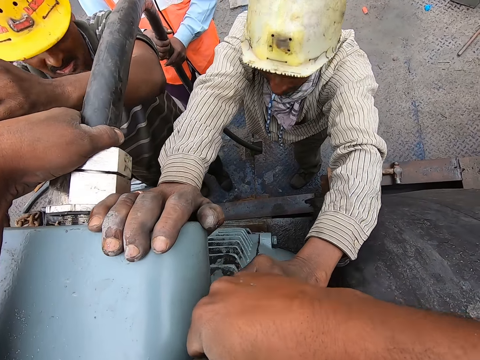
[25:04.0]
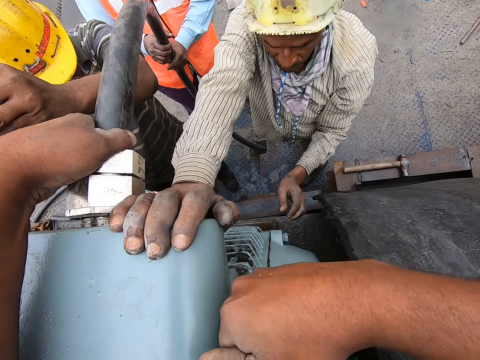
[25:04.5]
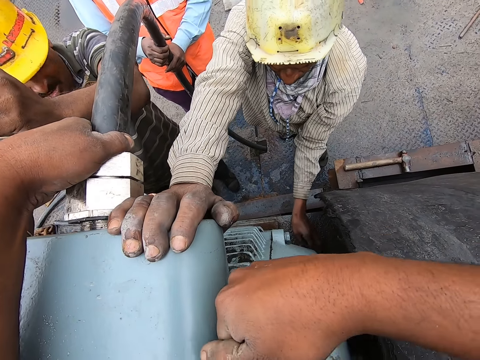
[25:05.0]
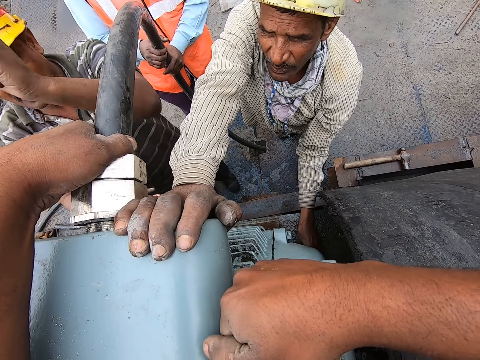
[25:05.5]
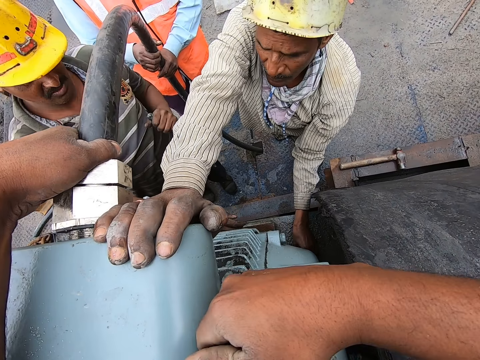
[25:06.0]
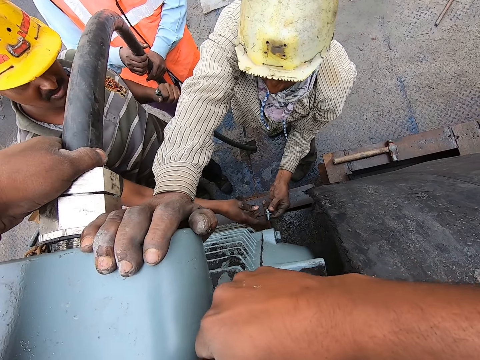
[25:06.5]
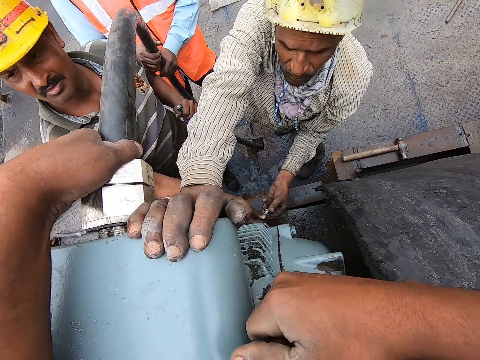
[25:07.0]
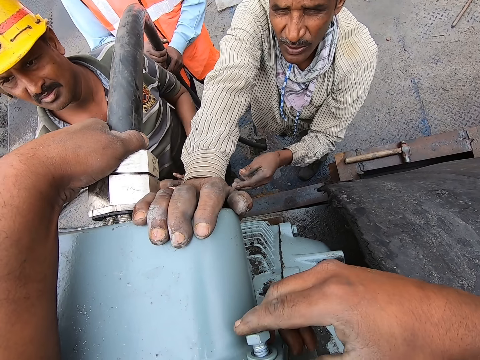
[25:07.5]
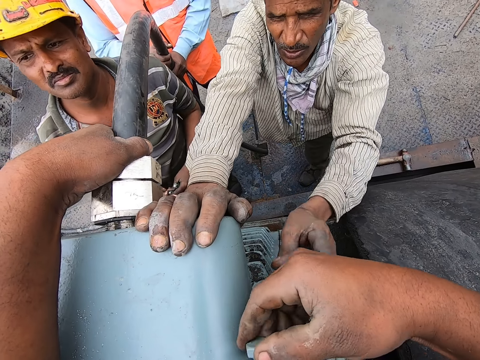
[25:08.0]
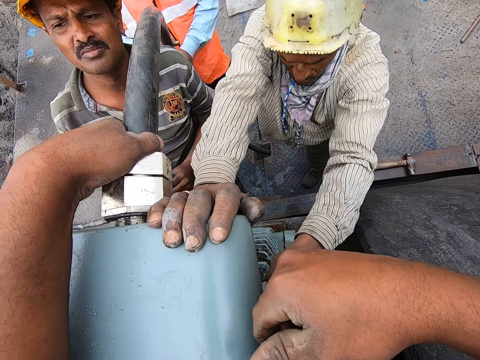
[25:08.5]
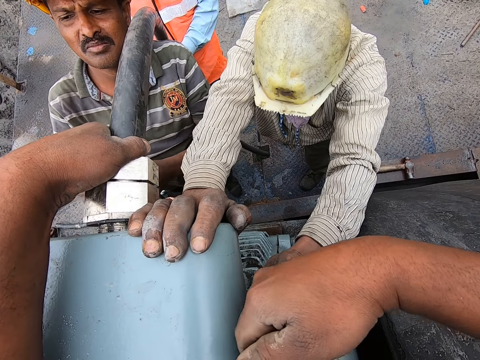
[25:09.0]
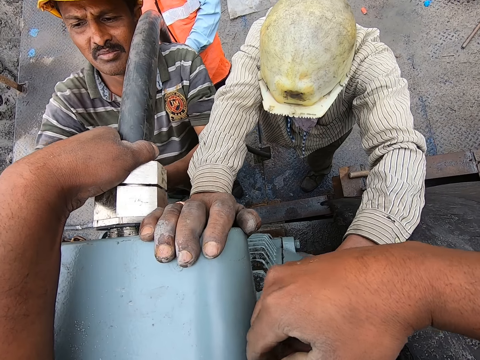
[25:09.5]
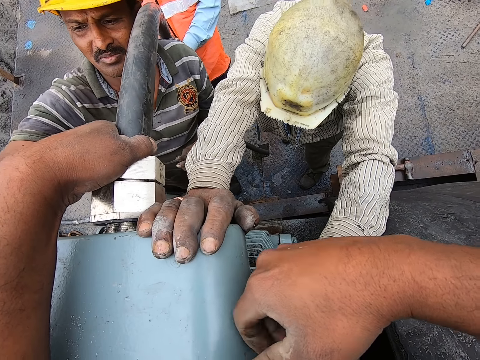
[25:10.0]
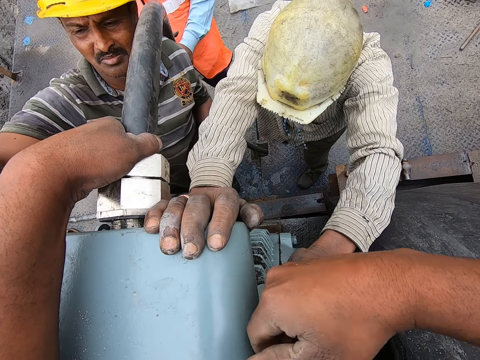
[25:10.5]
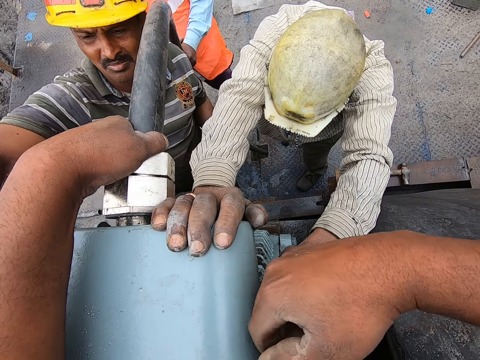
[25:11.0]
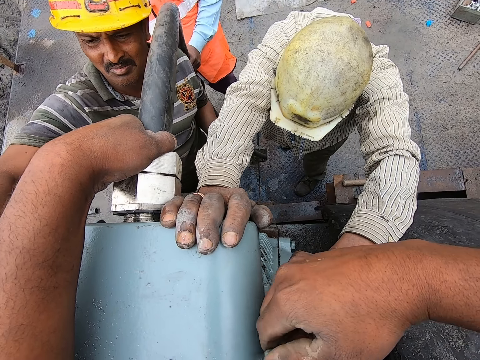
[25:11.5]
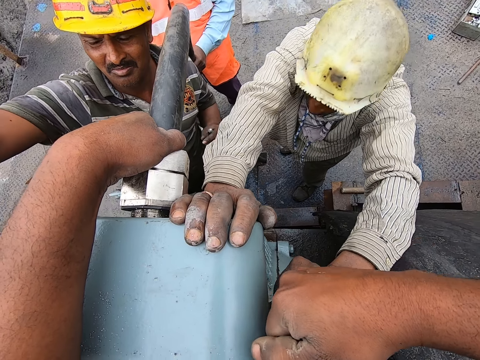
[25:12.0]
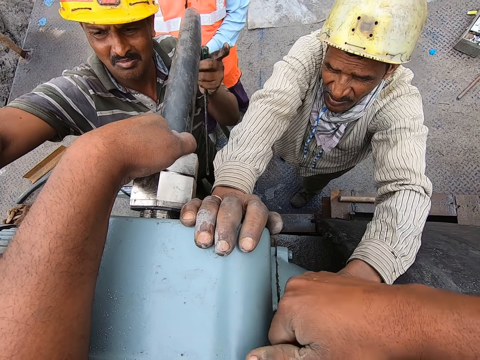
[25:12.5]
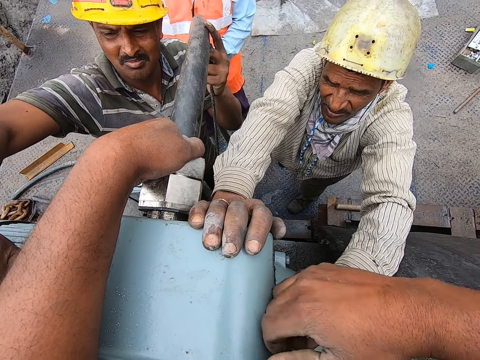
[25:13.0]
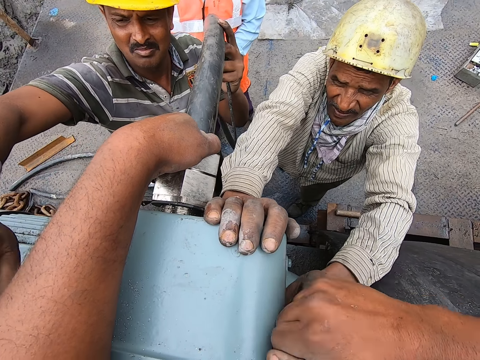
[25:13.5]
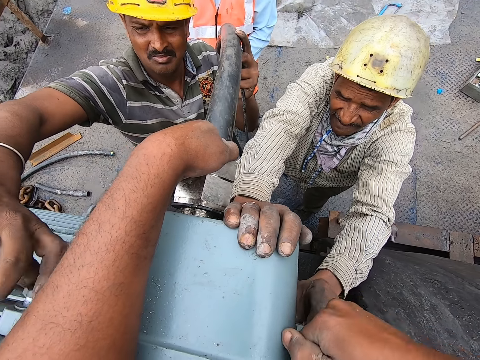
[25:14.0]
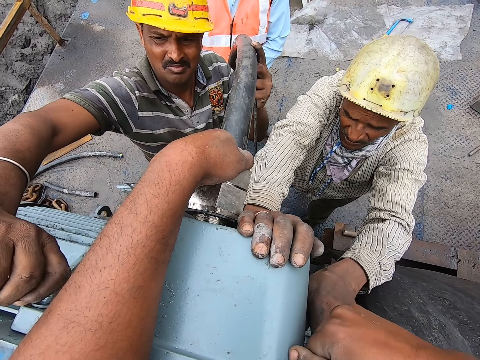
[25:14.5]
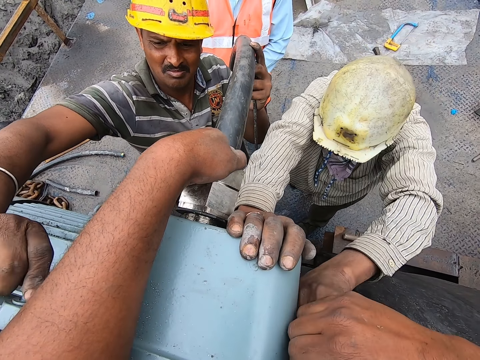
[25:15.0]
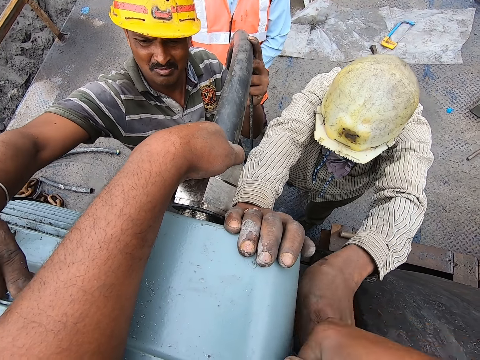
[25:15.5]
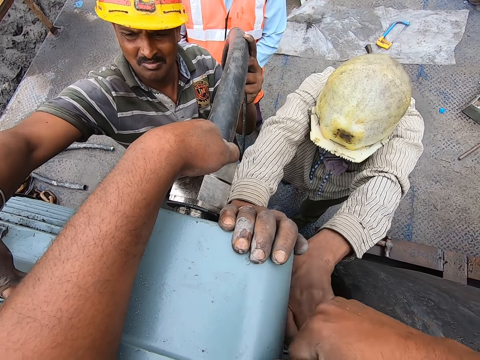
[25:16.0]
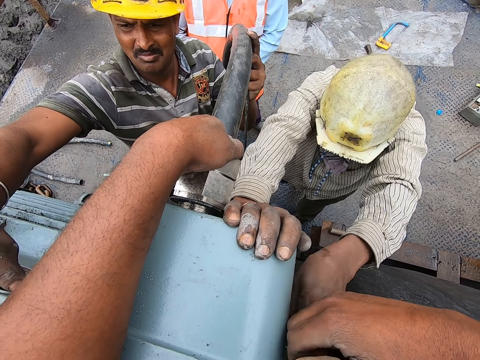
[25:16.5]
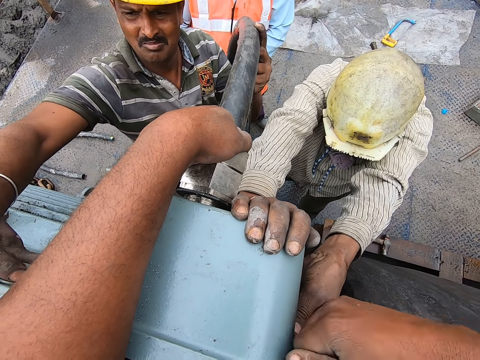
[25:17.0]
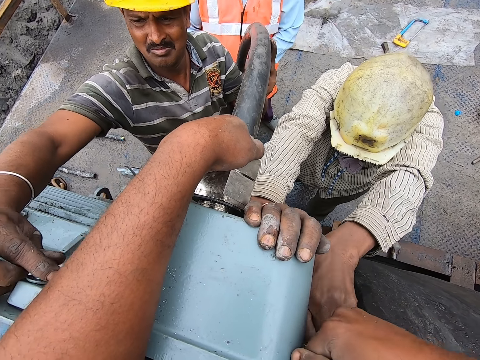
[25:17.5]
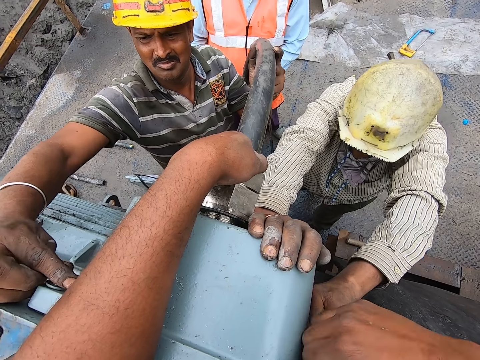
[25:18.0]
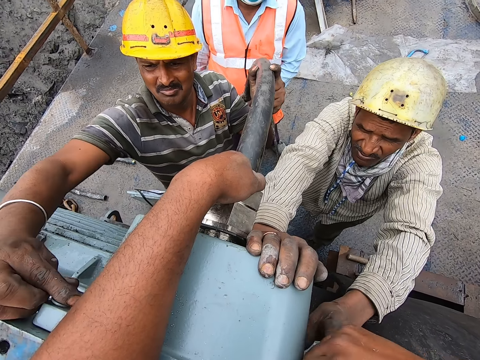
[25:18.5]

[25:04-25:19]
A man gives another man a screw. The camera wearer tightens the screw on the machine.

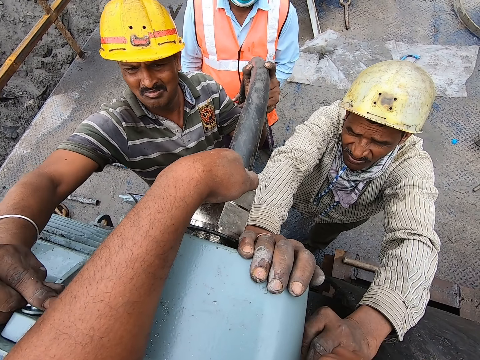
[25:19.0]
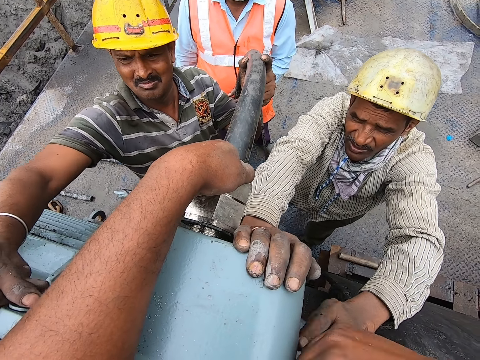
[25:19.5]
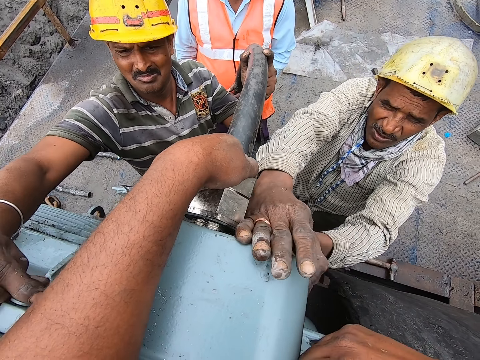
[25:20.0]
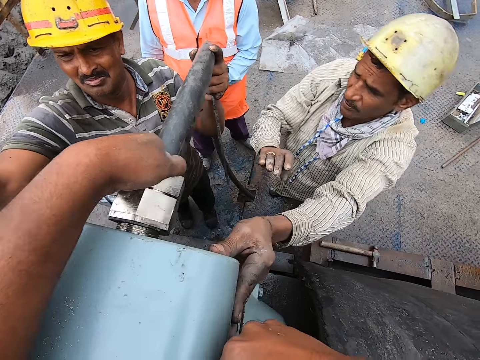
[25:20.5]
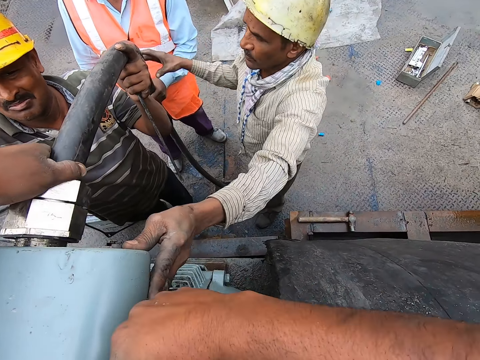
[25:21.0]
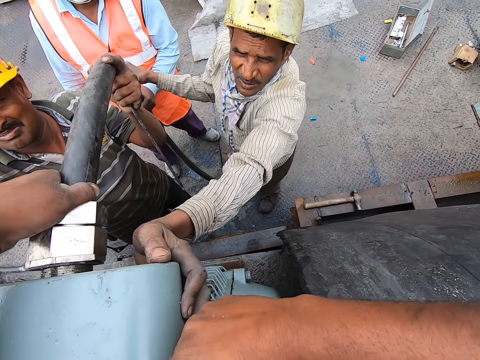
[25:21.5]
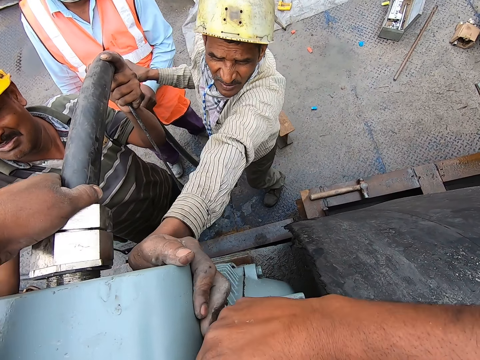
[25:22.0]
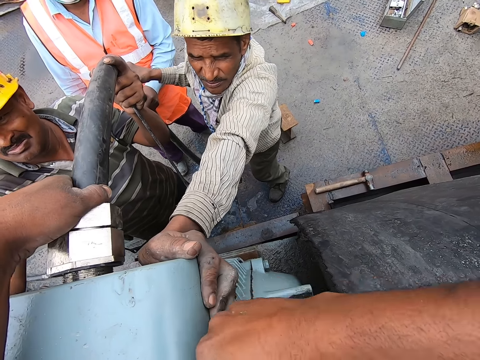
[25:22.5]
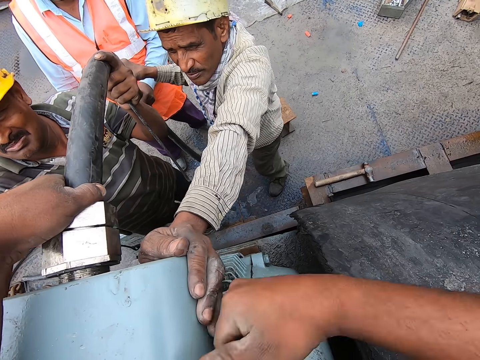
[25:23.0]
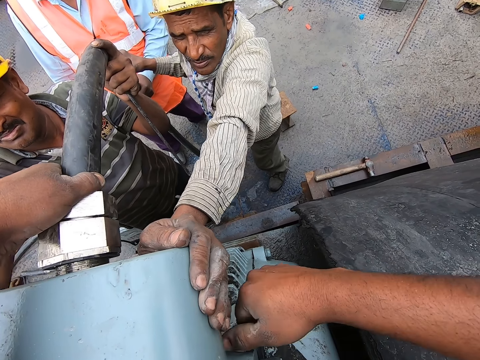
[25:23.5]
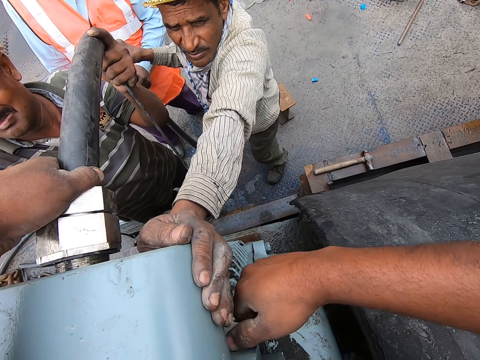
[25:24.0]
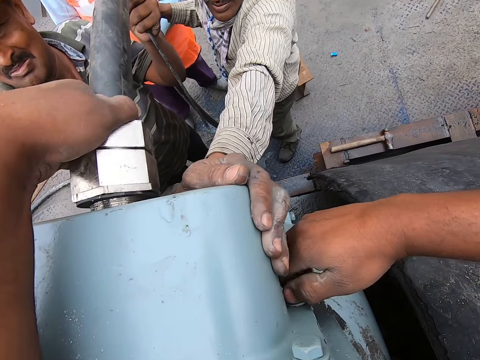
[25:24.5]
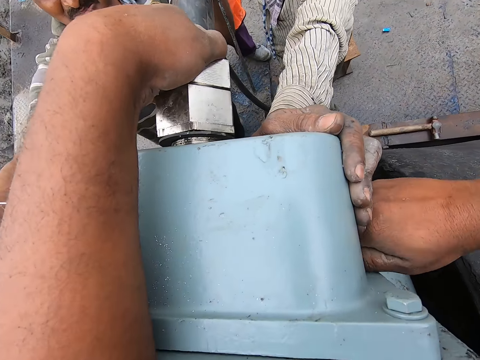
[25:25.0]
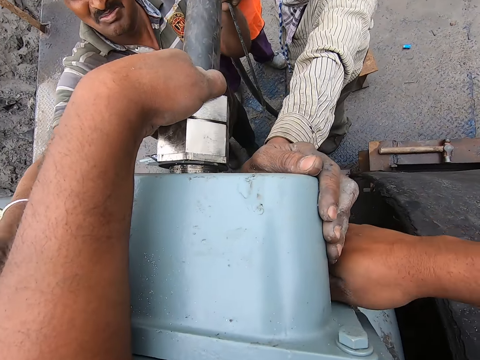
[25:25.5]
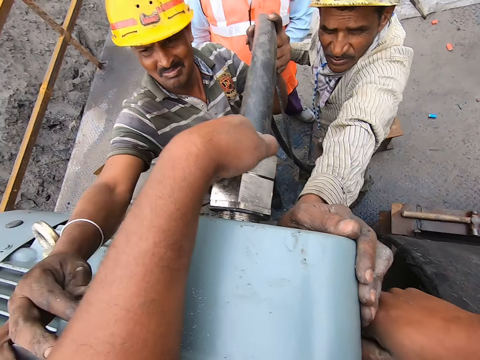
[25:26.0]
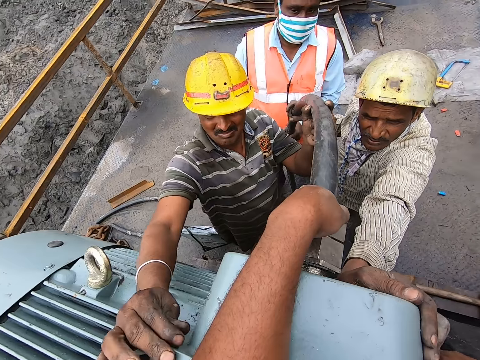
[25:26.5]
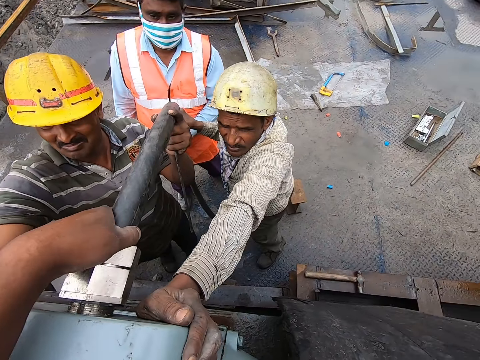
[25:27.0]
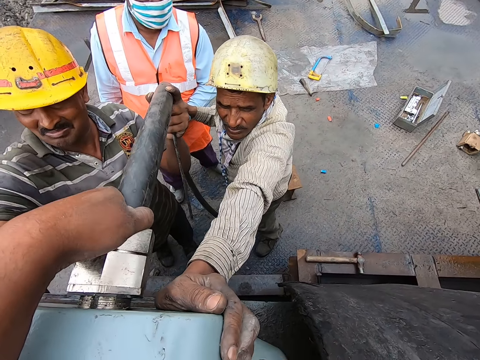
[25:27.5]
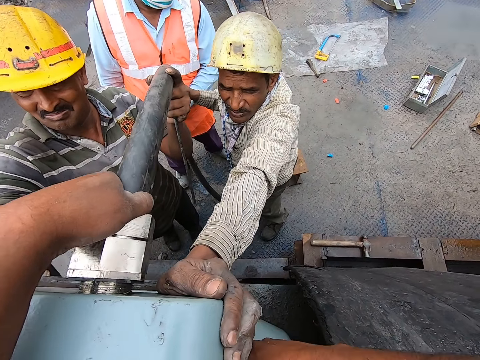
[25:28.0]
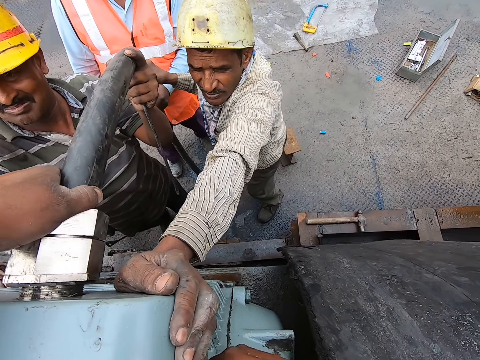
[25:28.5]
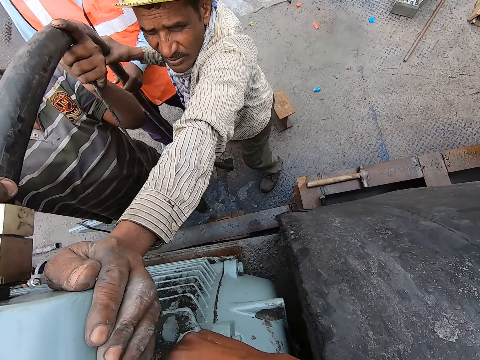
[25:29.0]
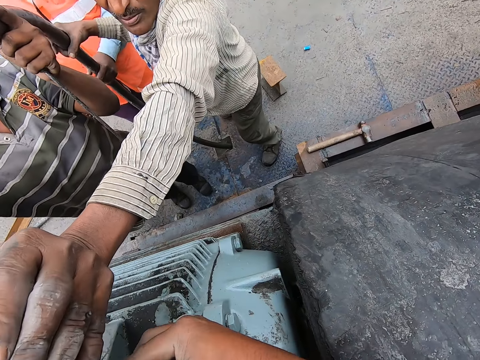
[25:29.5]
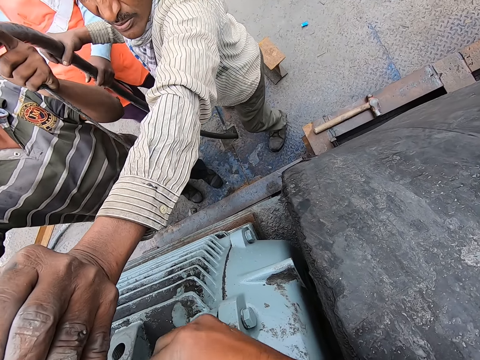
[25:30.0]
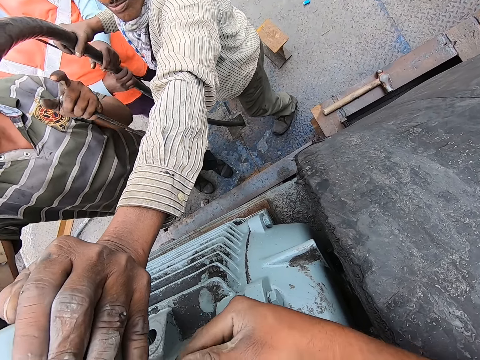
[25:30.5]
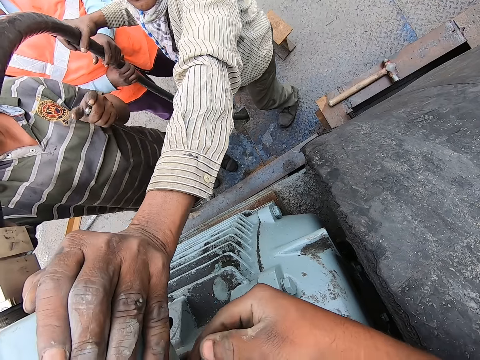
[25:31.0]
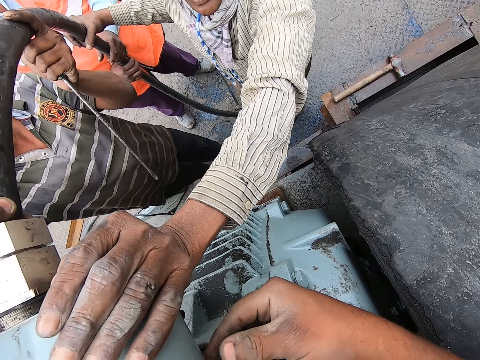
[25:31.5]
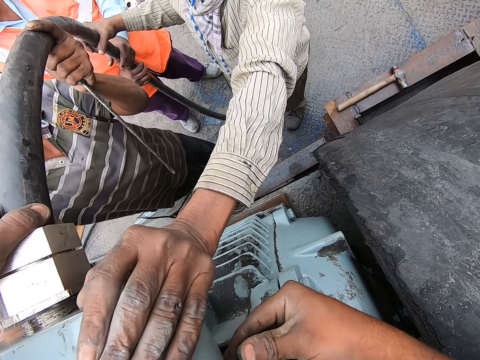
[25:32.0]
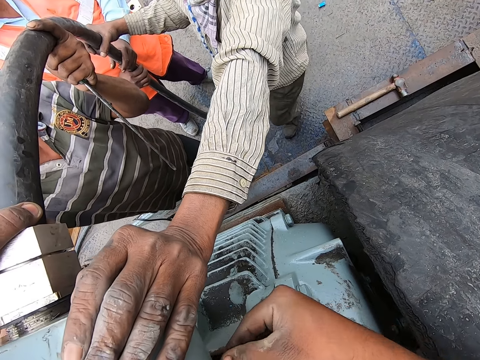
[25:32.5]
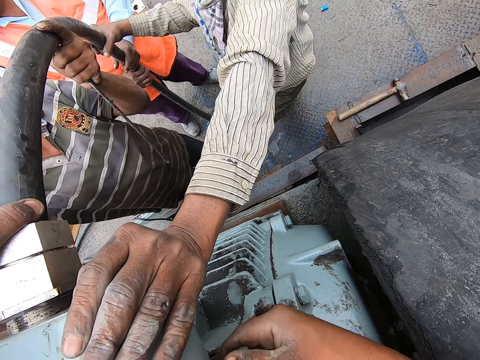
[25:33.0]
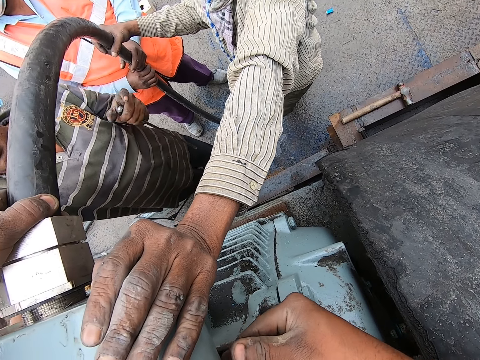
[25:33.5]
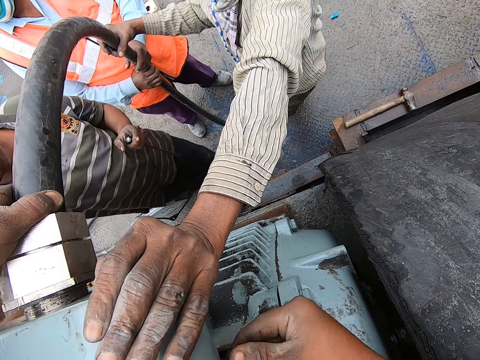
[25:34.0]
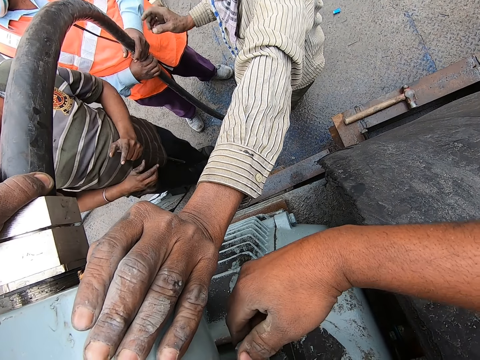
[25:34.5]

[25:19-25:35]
A man holds the pipe with the right hand. The camera wearer tightens the screw on the machine. They interact with the man.
